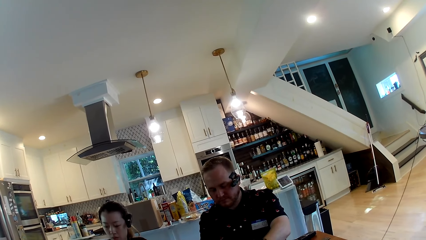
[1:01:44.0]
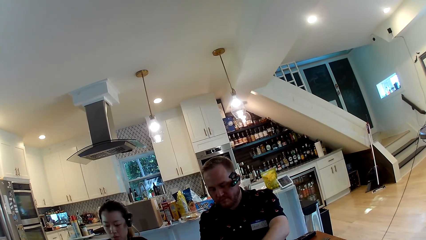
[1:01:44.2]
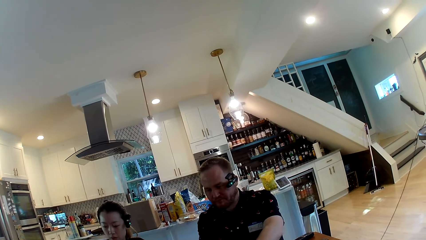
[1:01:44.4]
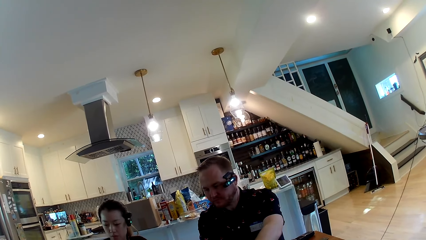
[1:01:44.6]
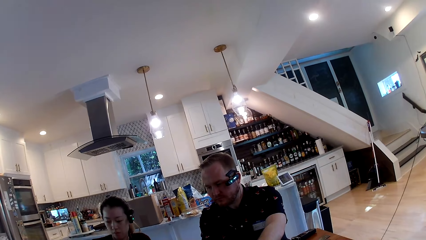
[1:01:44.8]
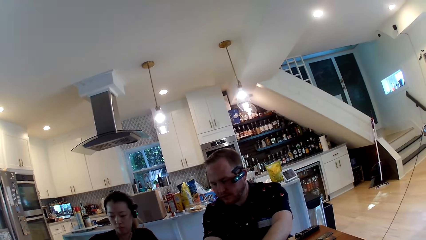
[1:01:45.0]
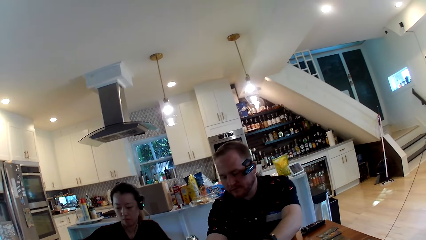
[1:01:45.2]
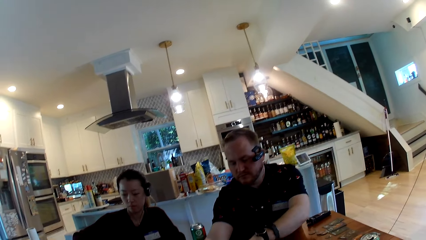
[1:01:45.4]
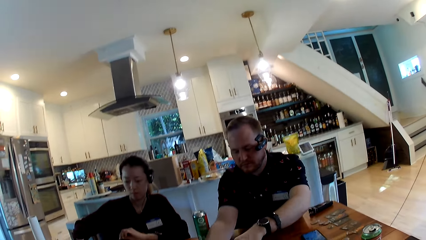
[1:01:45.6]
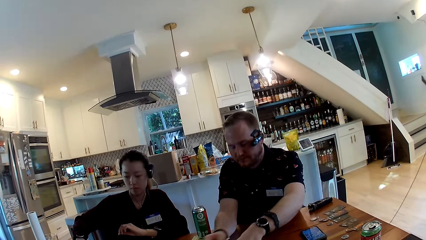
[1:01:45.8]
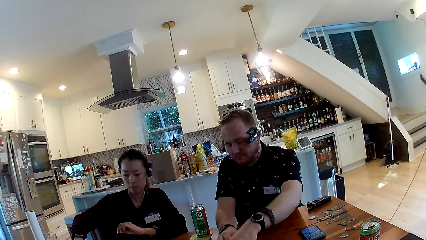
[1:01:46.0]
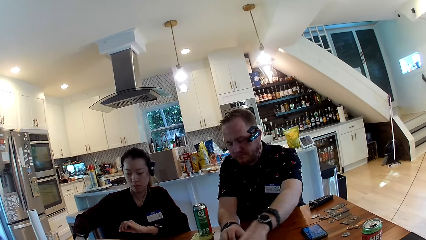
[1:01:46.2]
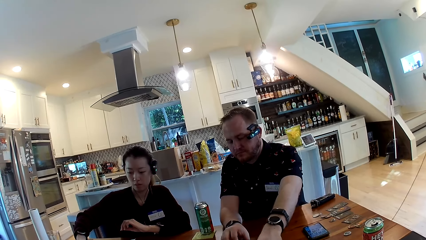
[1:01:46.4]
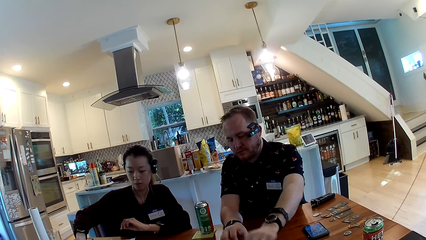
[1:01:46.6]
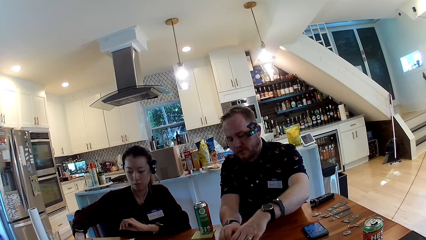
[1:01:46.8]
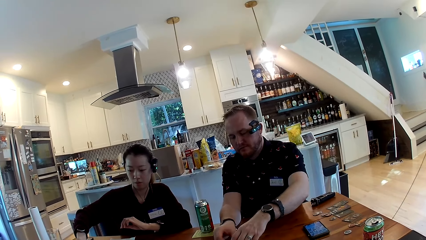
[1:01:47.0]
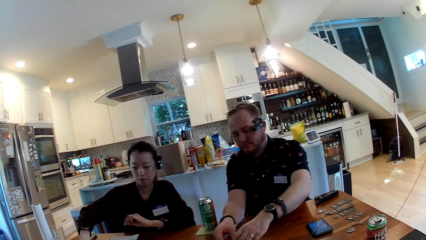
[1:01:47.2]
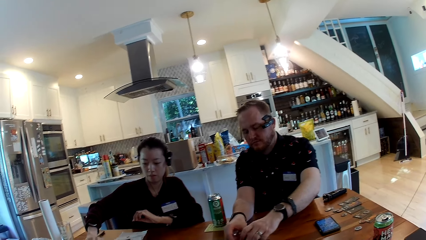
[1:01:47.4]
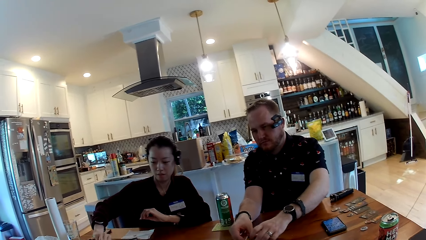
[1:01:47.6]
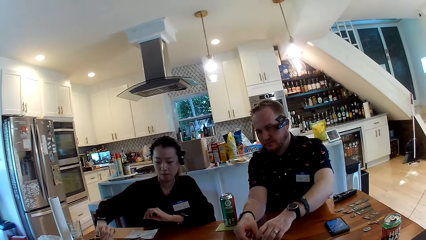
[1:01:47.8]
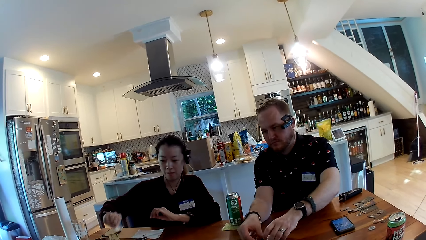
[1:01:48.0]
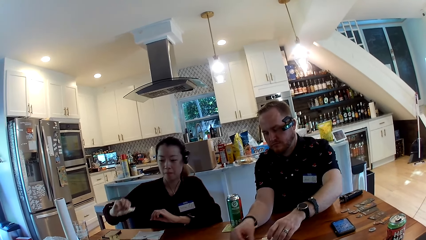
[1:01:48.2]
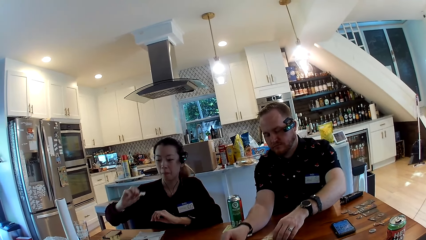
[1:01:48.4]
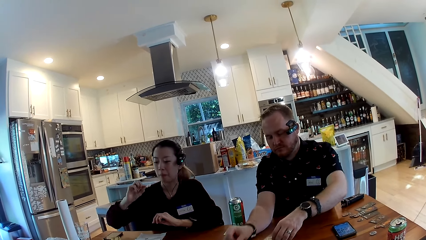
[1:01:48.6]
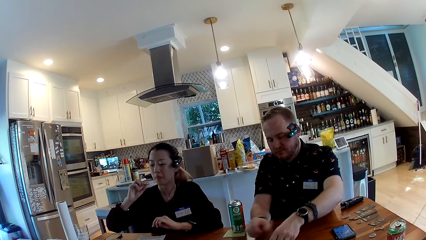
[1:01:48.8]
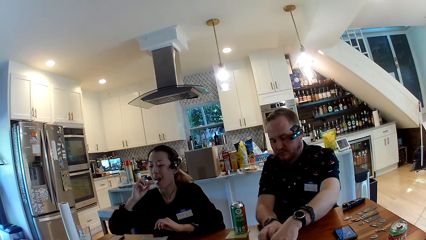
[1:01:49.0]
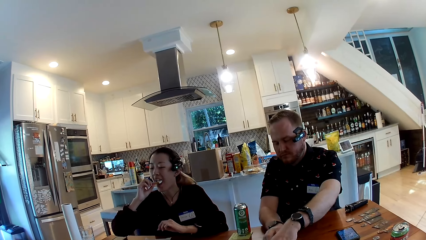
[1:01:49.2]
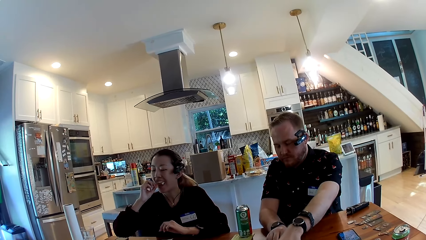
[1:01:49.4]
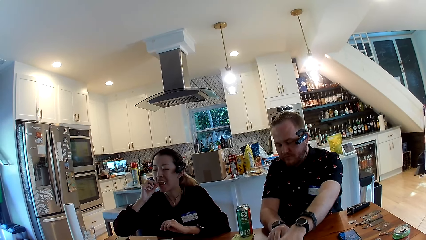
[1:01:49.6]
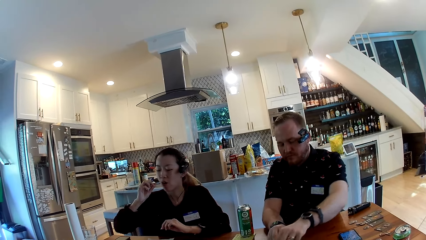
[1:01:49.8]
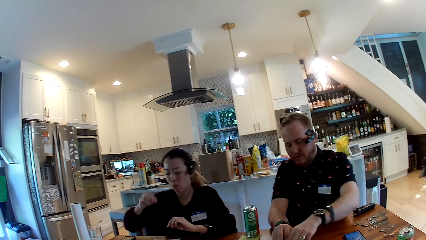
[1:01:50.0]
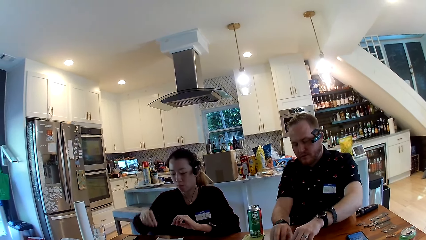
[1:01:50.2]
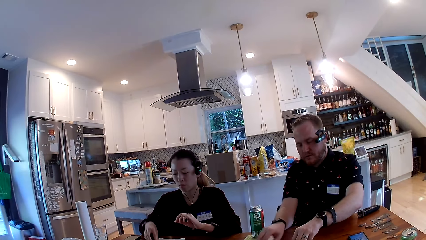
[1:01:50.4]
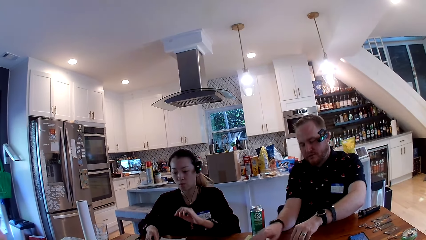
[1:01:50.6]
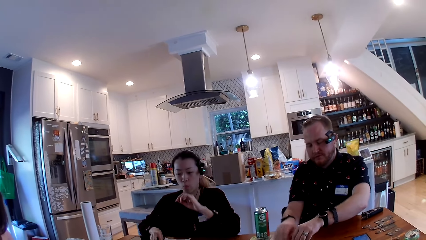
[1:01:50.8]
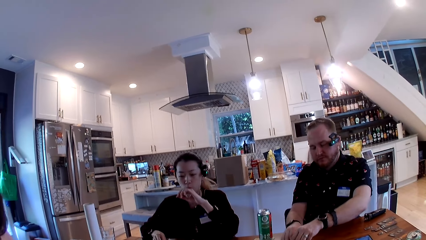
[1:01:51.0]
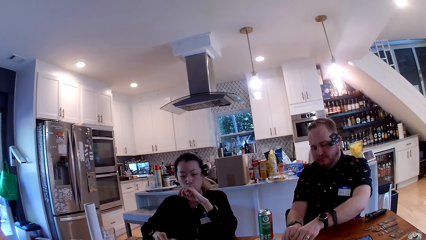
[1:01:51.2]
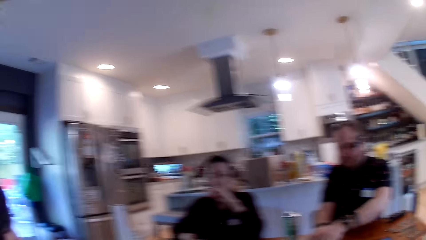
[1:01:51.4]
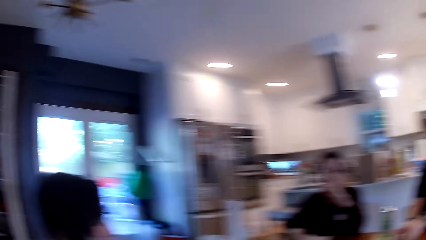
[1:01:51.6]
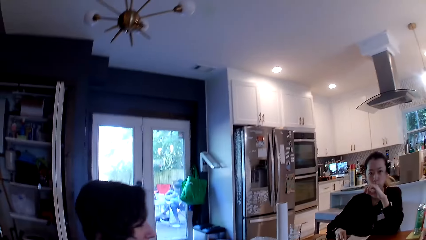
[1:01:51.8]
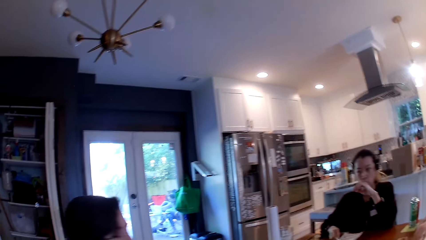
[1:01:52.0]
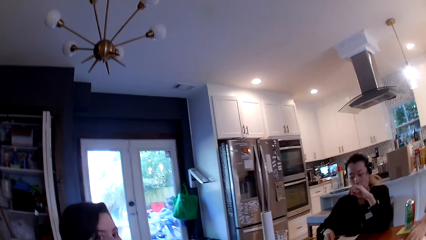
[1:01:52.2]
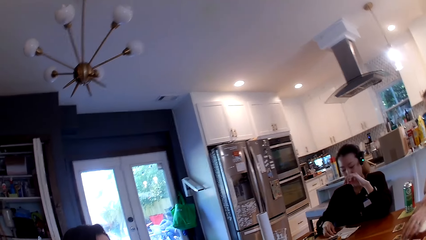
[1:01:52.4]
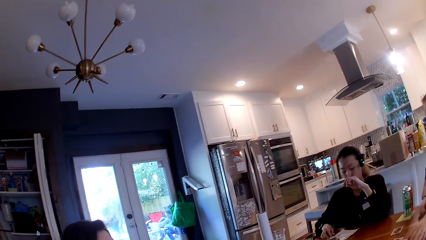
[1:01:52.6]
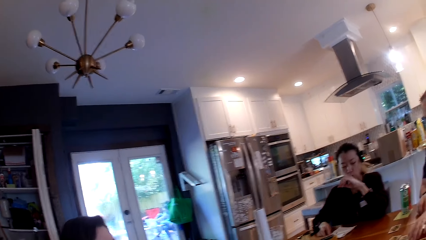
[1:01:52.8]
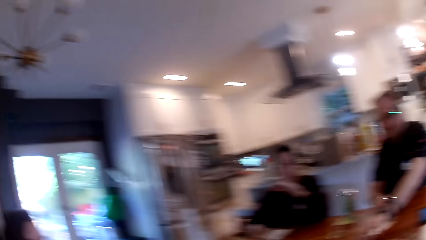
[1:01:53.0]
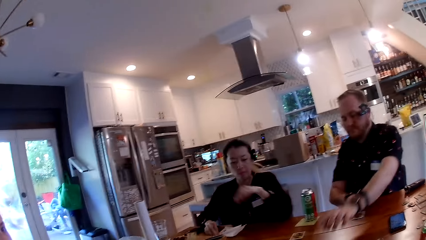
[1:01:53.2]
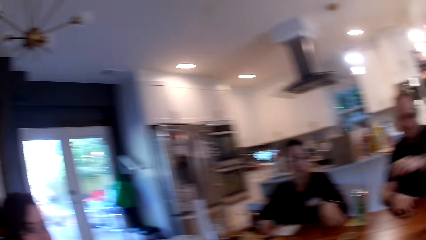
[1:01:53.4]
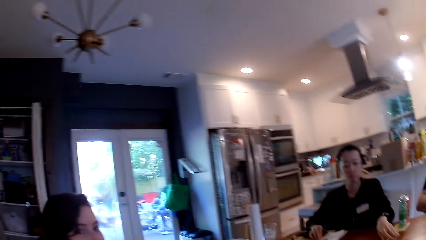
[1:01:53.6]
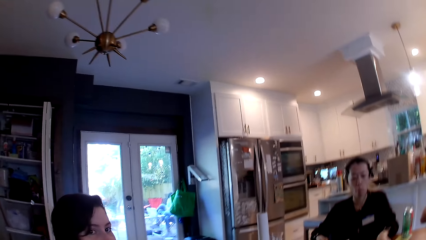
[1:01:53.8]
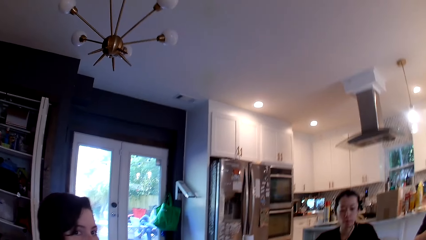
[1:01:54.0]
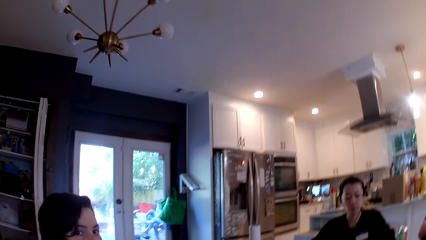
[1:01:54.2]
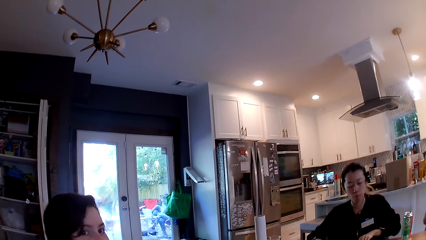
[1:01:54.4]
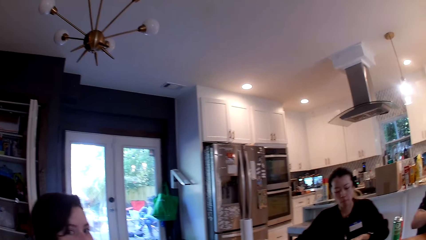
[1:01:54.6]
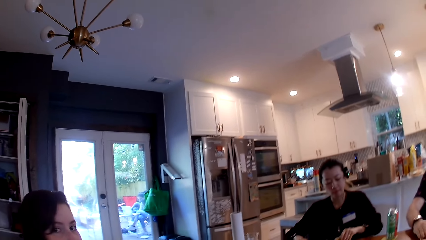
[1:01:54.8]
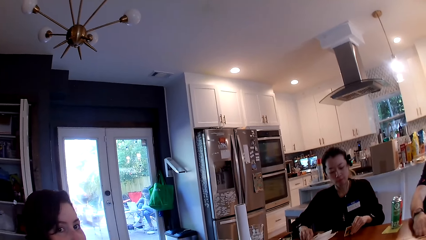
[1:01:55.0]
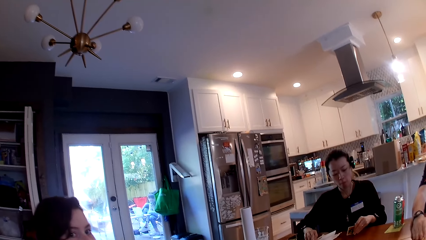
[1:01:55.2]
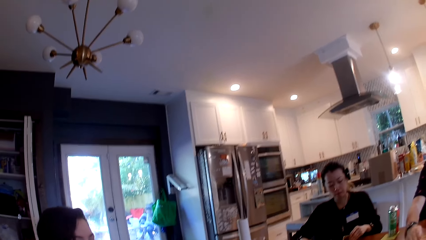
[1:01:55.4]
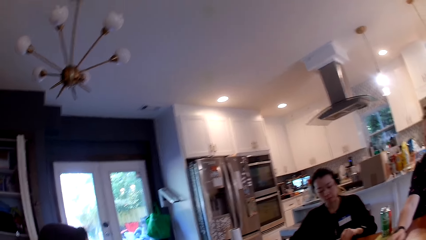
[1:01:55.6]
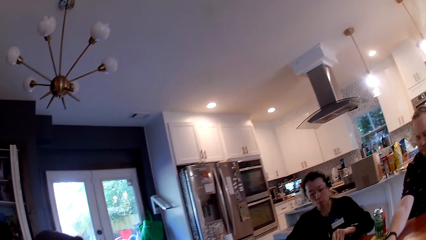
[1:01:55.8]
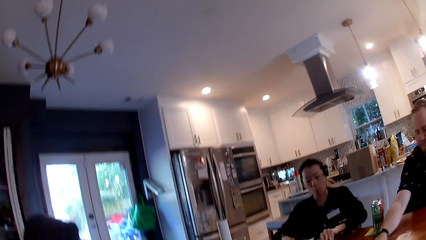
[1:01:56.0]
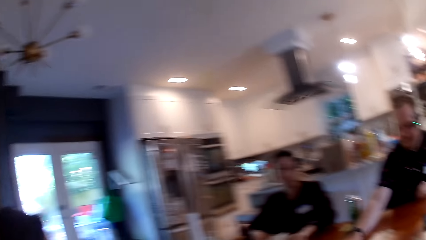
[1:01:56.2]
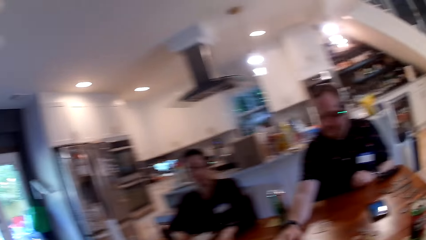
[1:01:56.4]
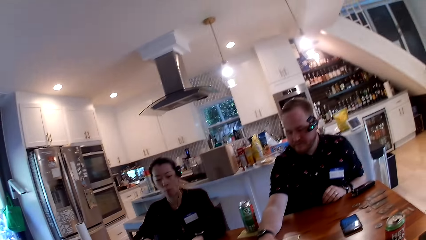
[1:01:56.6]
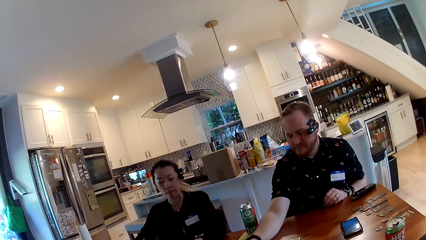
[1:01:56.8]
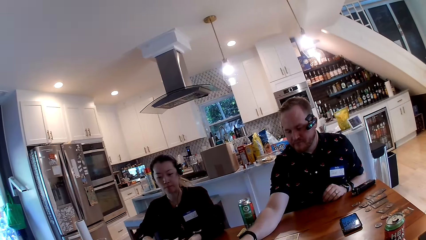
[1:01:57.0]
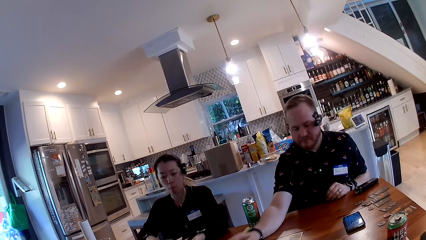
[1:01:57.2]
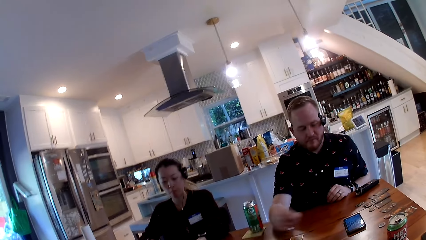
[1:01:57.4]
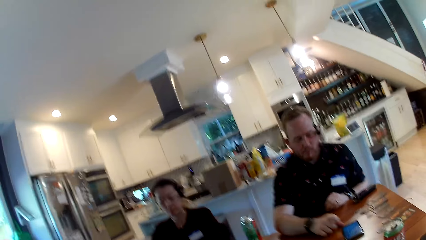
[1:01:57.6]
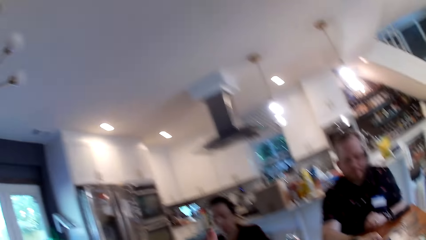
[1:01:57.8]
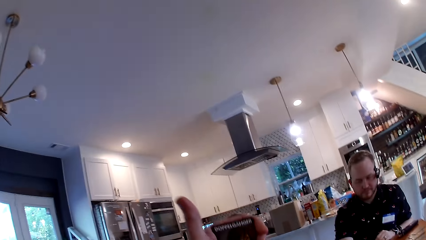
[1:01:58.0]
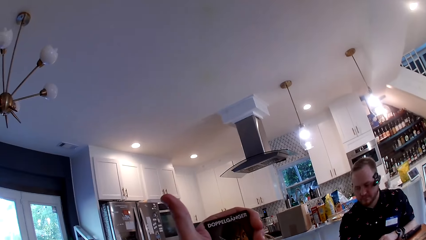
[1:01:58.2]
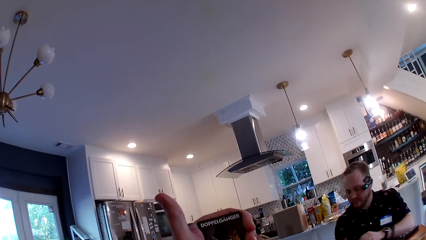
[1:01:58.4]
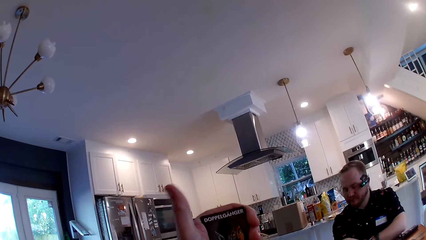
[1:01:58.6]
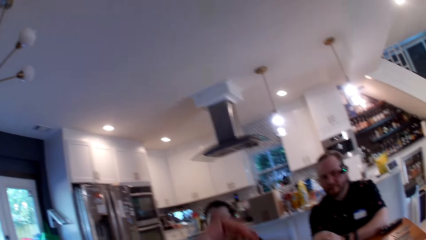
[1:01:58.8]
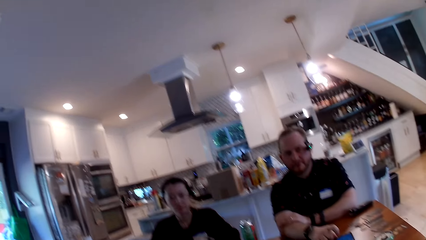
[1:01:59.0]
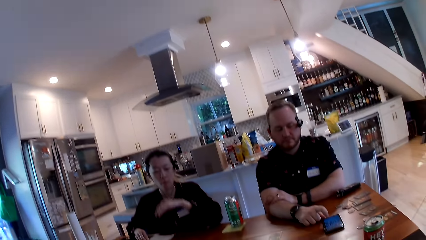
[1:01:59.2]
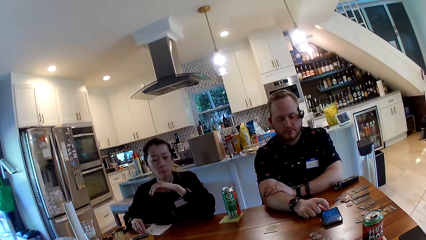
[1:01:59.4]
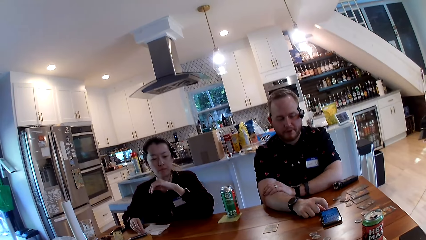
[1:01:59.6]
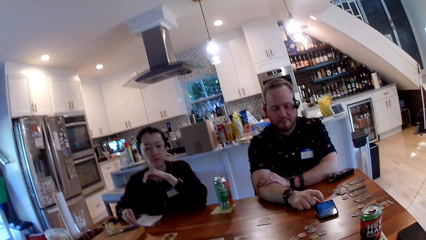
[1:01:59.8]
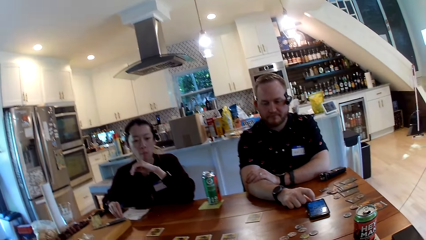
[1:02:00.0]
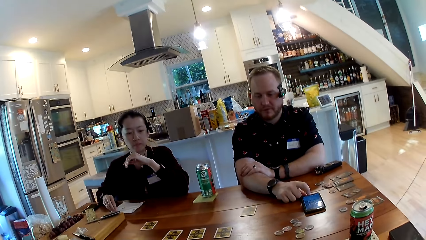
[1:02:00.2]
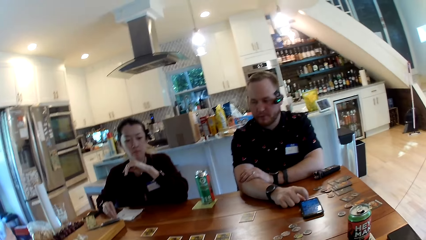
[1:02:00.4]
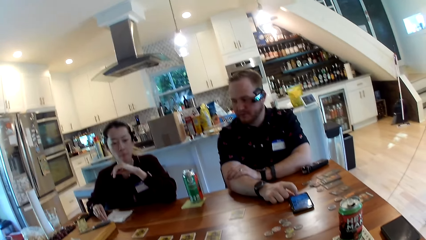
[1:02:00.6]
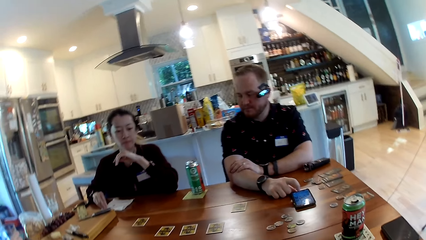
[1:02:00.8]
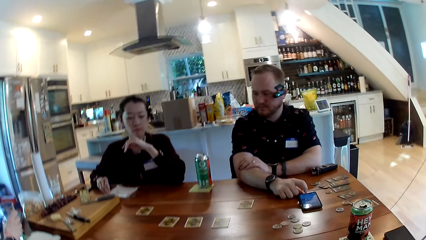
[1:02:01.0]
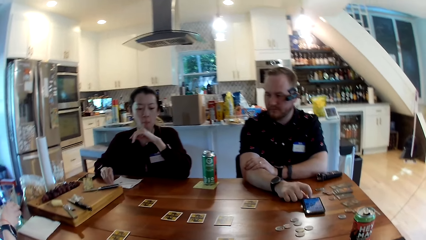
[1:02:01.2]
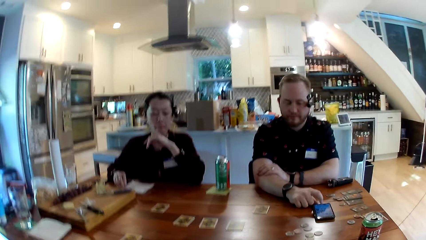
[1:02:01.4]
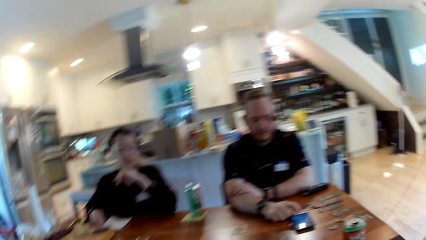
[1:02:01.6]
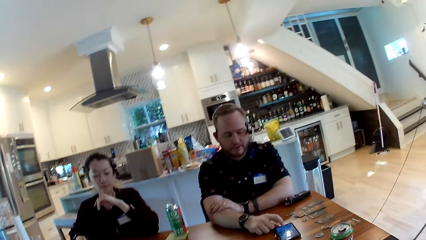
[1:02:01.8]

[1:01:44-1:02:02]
The man shares the cards on the table with both hands. The camera wearer looks at the man. A woman lifts the cracker with cheese in her right hand to her mouth. She eats the snack. She puts down her hand. She lifts her hand. The camera wearer looks at another woman. The man stretches his hand on the table. The camera wearer raises a card in his left hand. He holds the card. He puts down his hand. The man operates the mobile phone on the table with his right hand. The first woman moves her hand.
